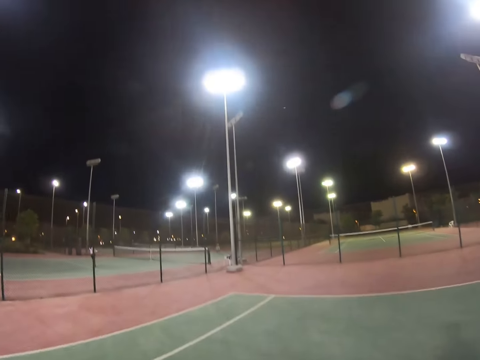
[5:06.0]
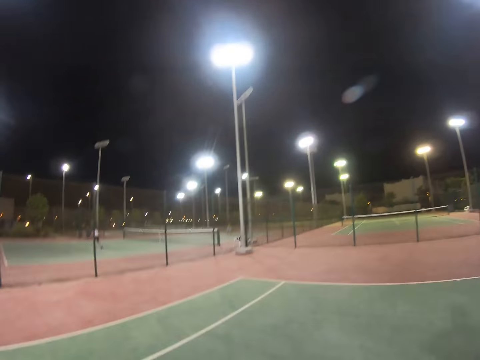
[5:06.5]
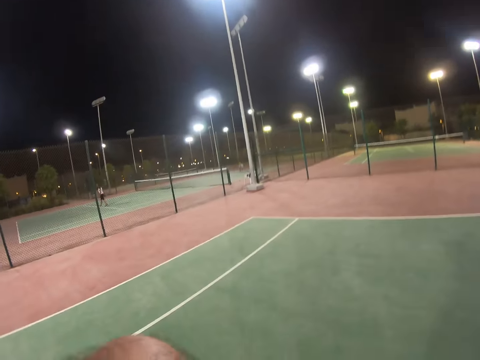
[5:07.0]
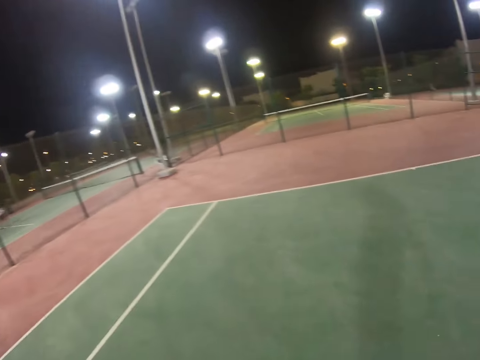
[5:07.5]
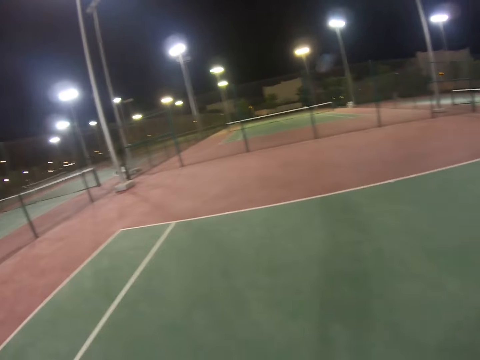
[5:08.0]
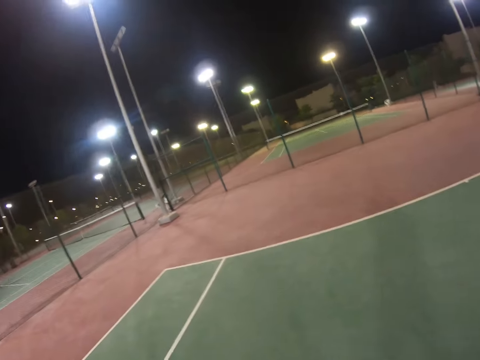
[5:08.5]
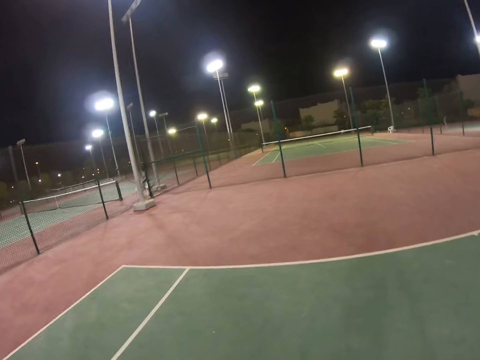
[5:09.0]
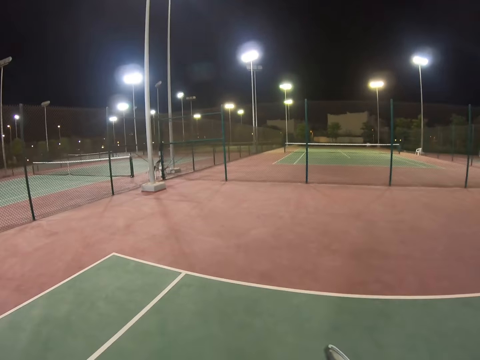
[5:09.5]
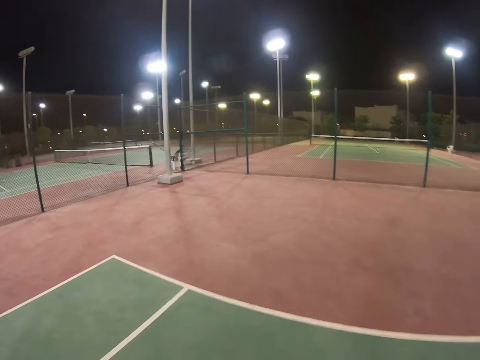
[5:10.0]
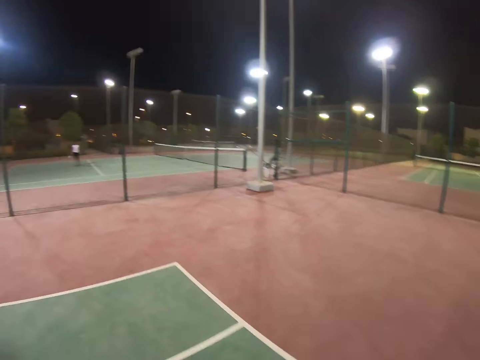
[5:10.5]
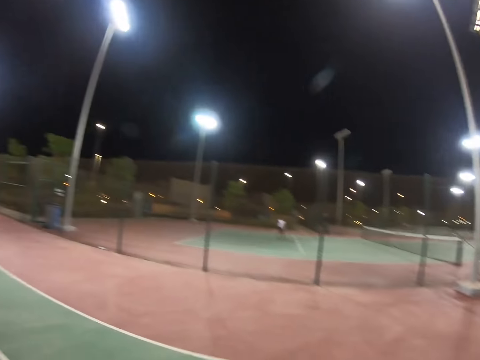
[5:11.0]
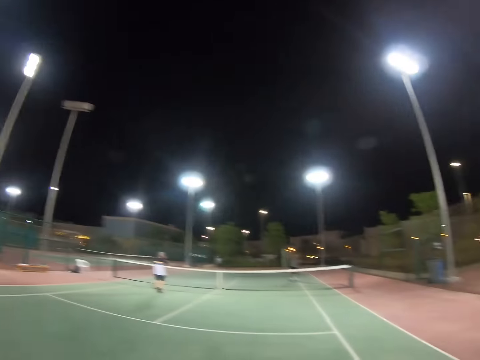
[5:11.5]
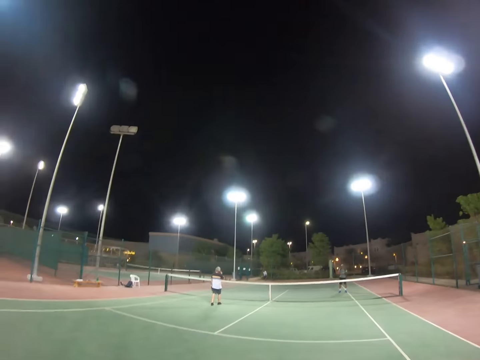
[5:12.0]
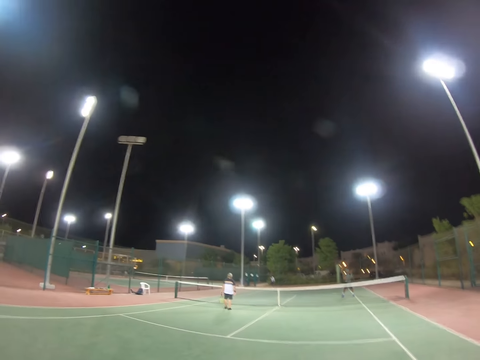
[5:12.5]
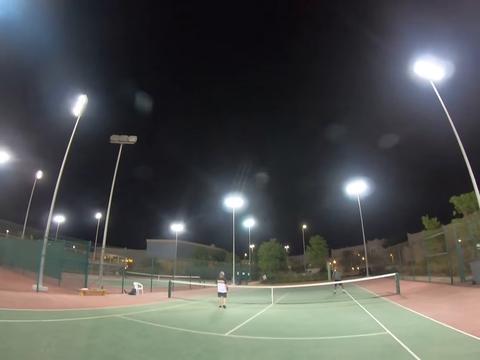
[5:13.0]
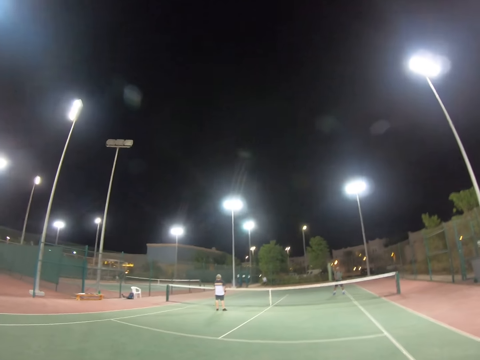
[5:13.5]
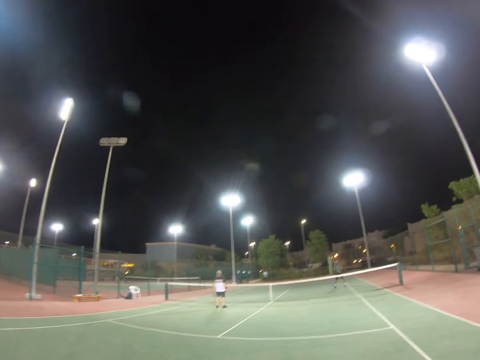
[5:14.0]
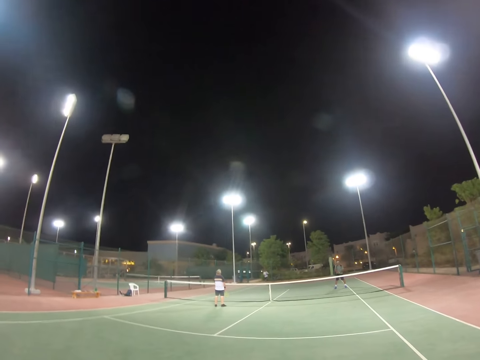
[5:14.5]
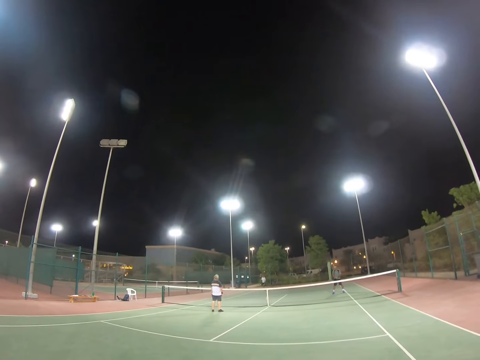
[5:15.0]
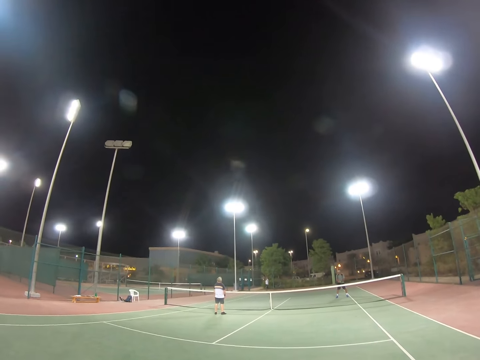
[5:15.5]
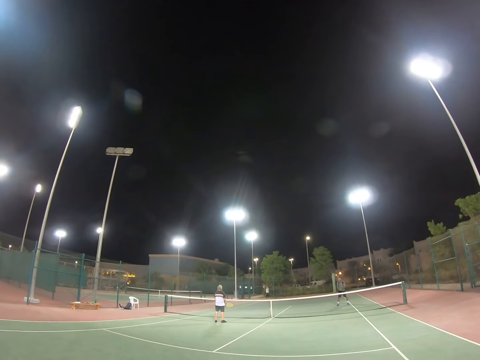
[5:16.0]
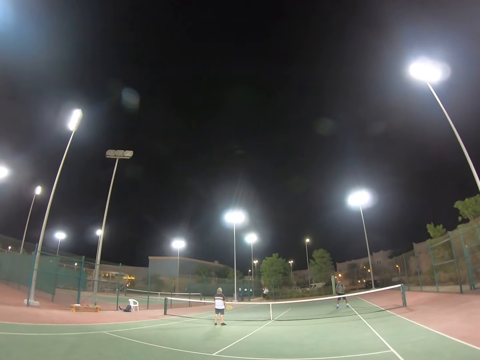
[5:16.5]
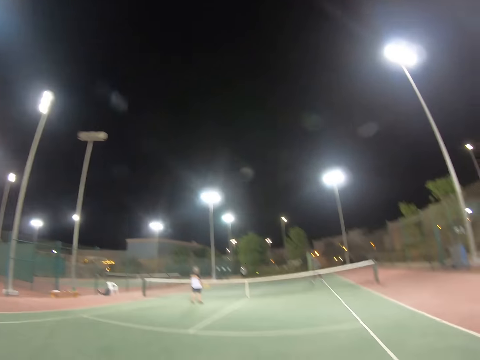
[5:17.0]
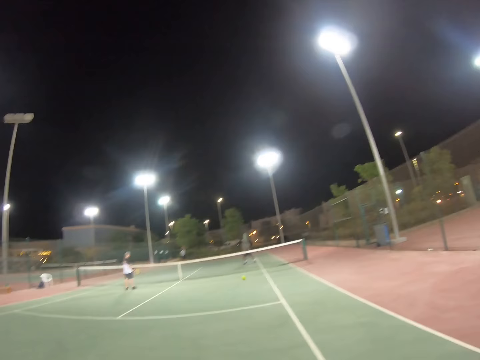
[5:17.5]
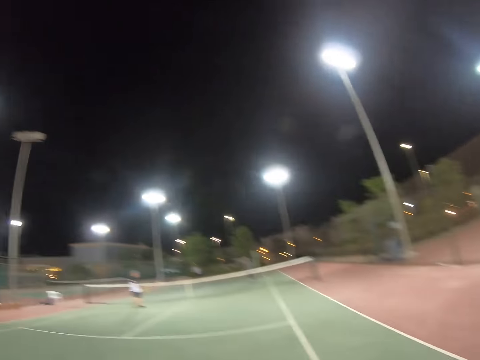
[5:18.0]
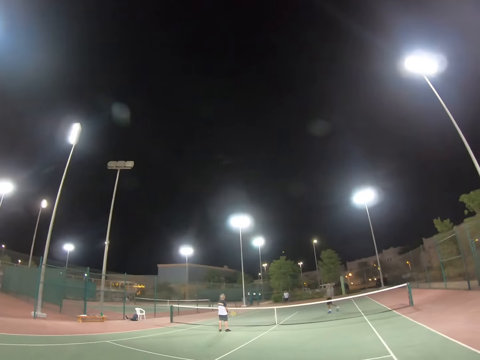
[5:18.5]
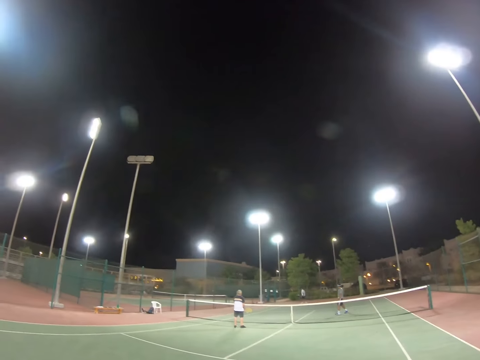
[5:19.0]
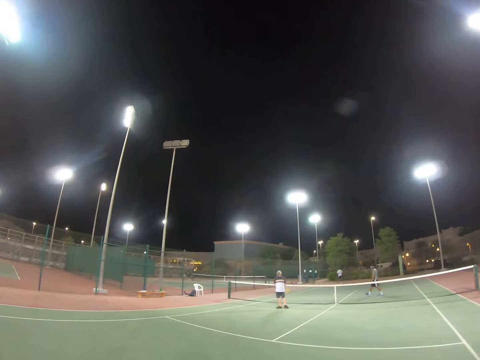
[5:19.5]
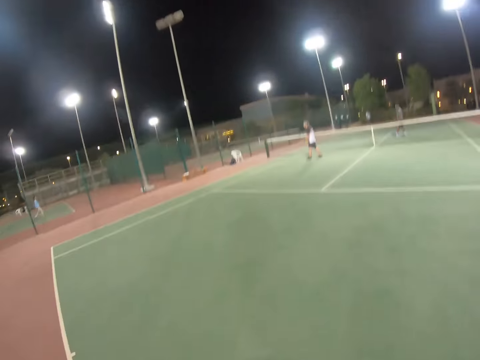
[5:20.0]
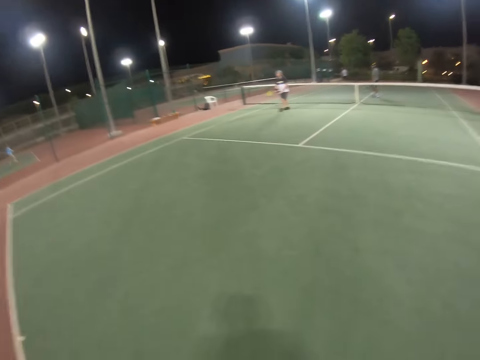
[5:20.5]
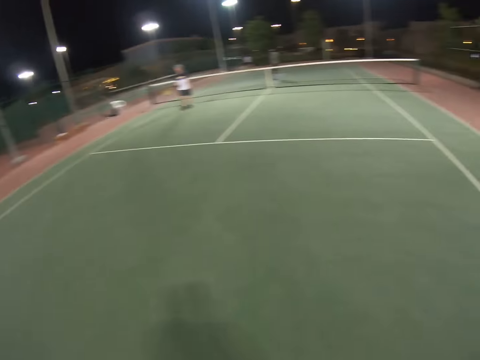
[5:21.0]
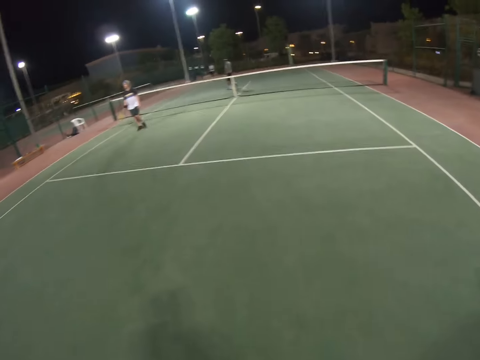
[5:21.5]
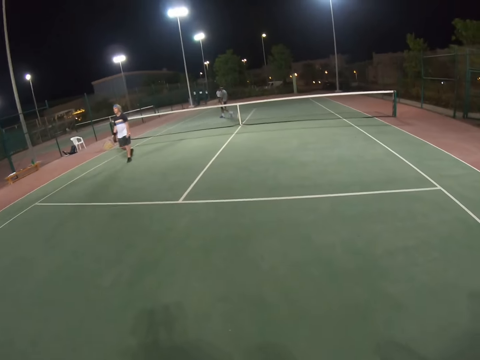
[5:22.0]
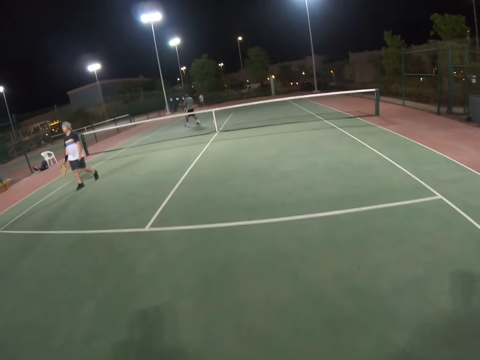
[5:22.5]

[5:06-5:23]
The camera wearer turns. A man stands at the net. Another man throws the ball in the air and hits the ball. The camera wearer hits the ball. A third man walks with the racket in hand. The first man walks in the field, racket in hand.

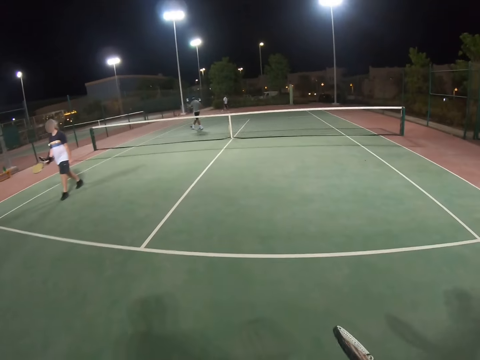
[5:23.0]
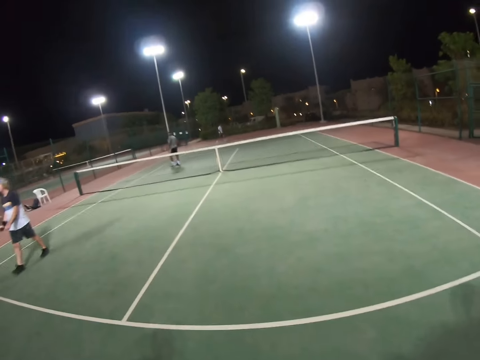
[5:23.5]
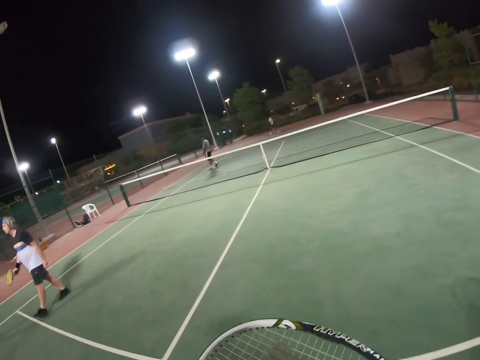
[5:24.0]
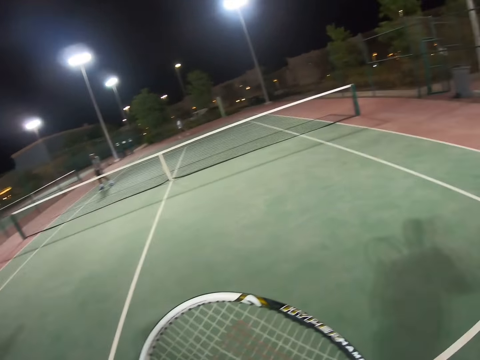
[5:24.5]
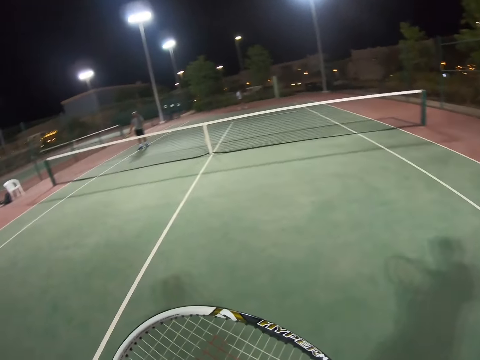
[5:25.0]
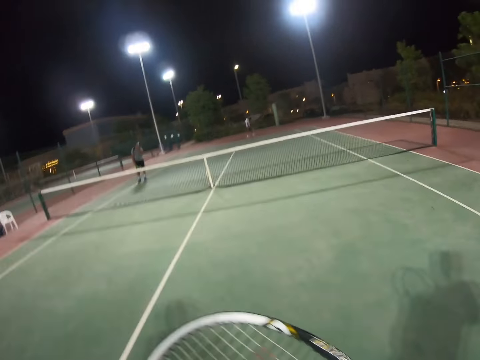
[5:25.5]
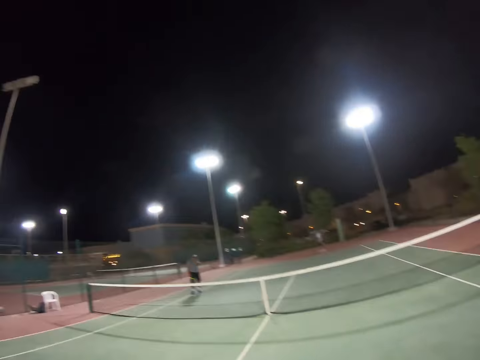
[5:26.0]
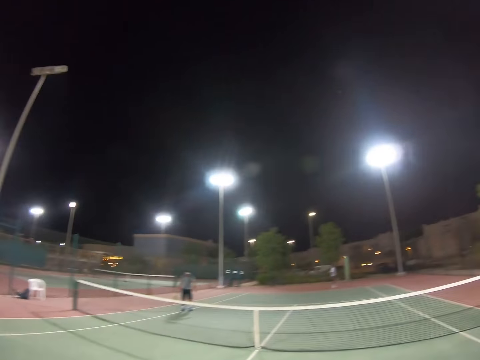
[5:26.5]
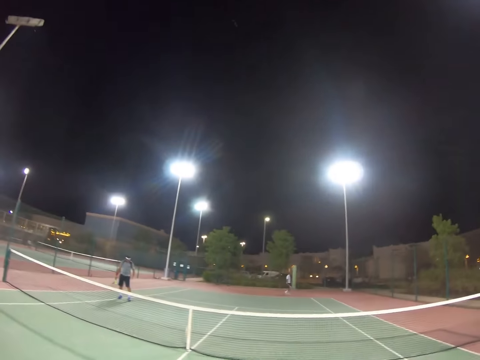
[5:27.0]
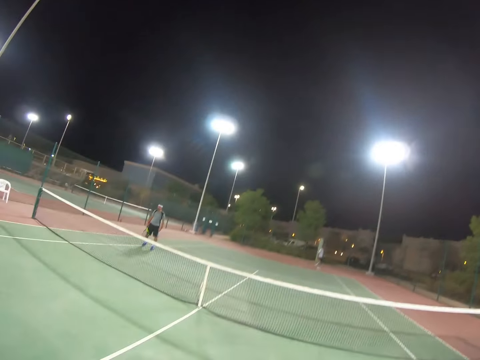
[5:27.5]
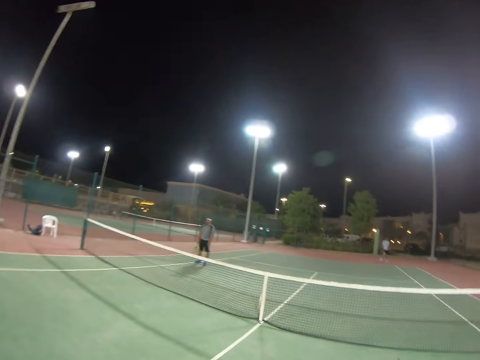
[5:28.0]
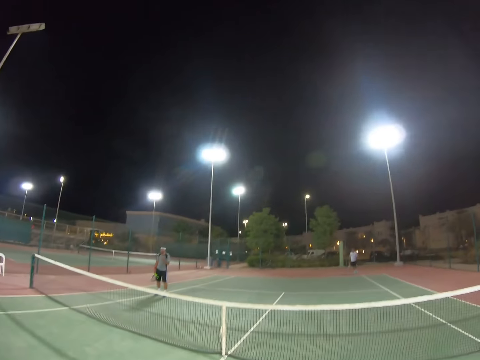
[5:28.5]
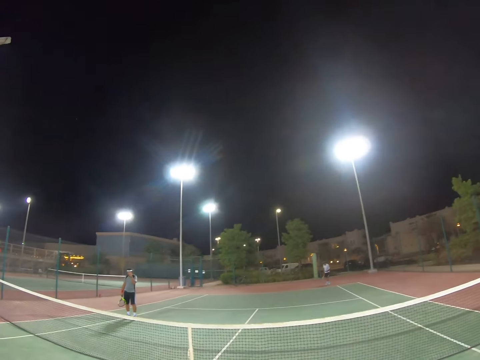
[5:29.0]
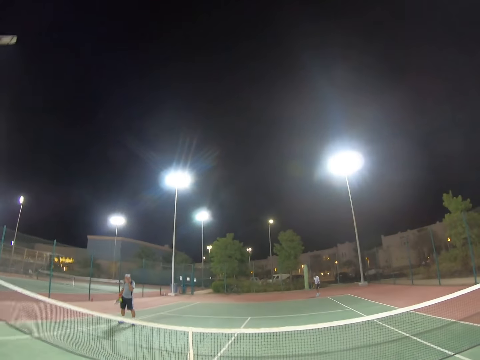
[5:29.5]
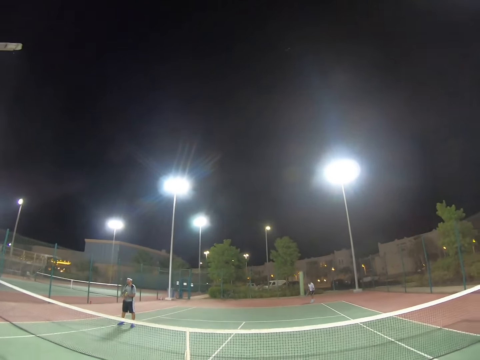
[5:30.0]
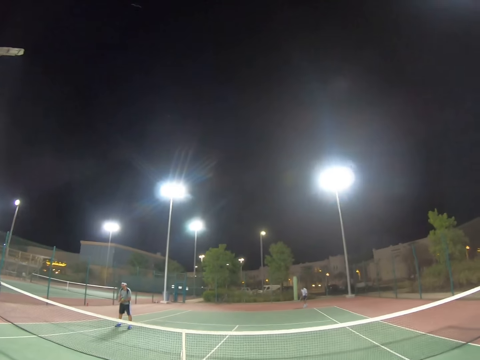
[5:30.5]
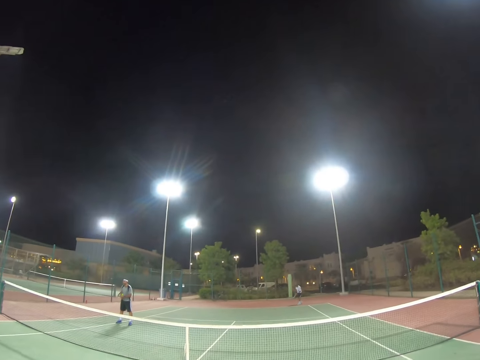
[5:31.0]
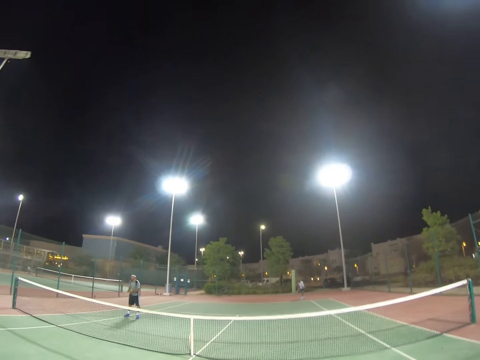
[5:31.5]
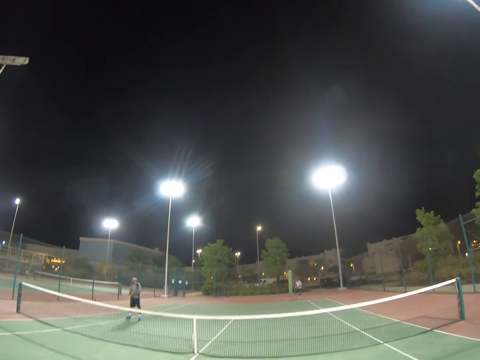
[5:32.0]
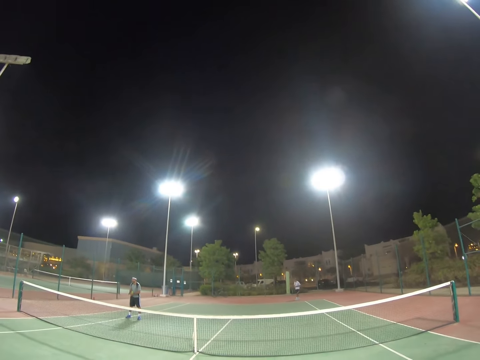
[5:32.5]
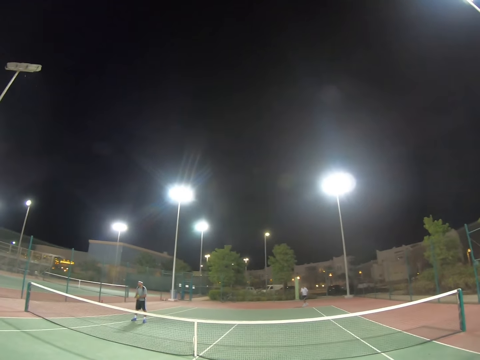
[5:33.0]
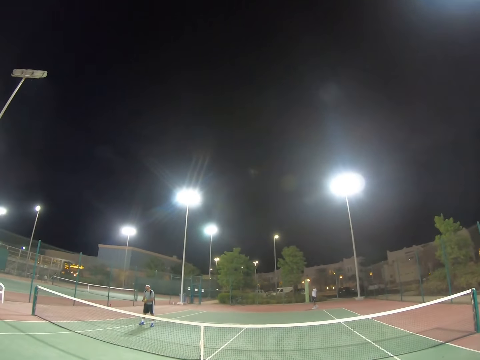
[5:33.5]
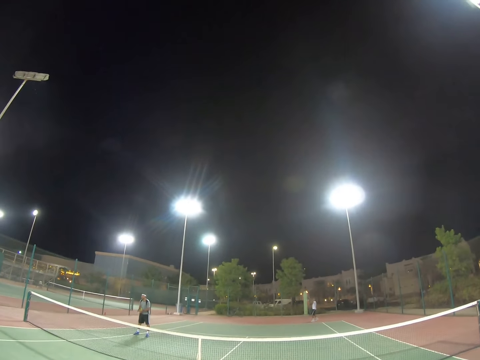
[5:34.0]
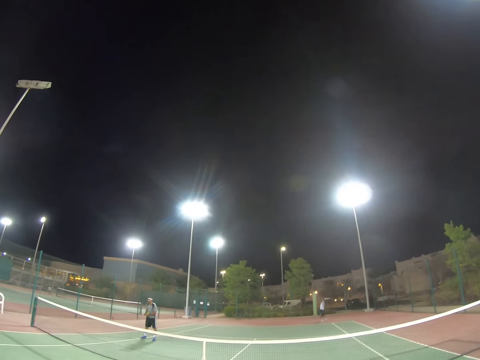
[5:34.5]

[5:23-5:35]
The camera wearer walks towards the net. They raise the racket. A man walks. The camera wearer stops. Another man leans forward. The first man throws the ball in the air.
